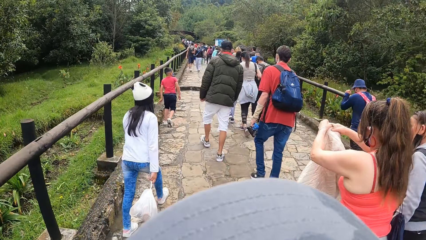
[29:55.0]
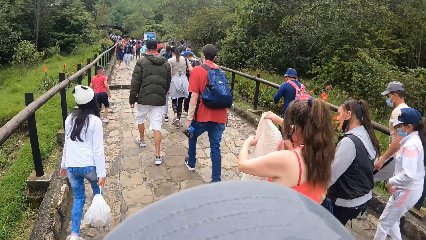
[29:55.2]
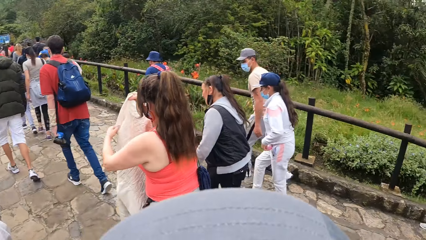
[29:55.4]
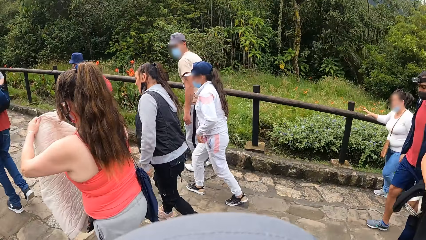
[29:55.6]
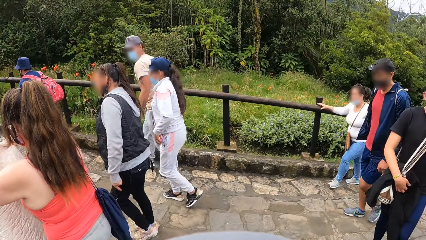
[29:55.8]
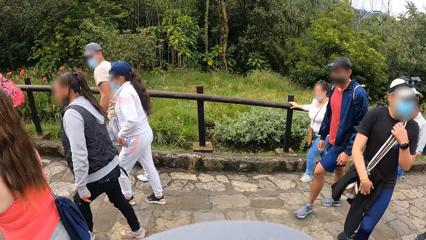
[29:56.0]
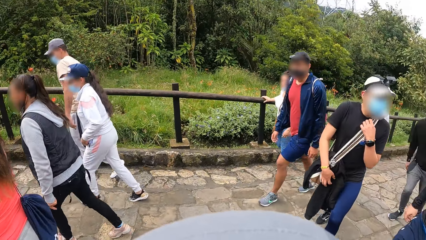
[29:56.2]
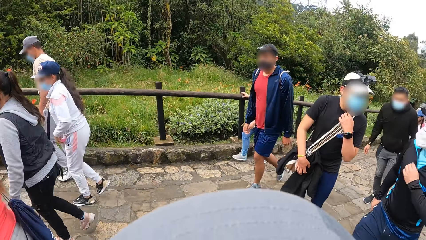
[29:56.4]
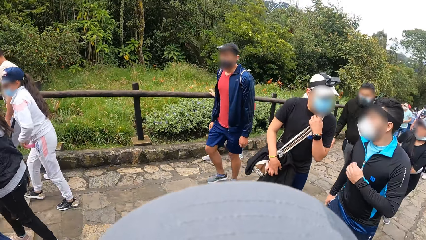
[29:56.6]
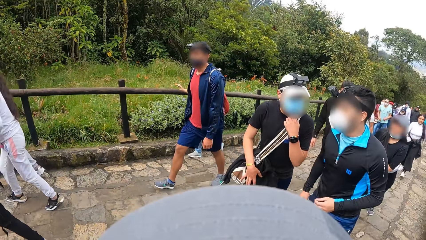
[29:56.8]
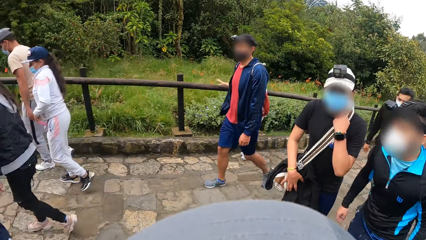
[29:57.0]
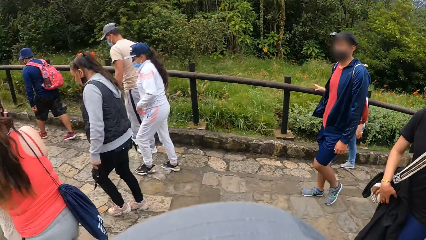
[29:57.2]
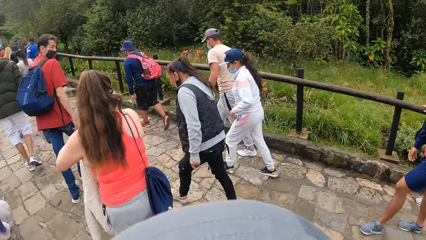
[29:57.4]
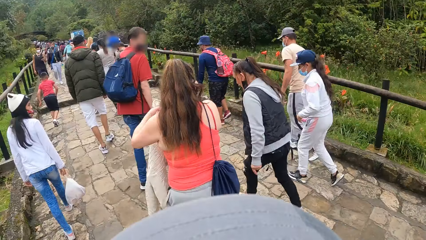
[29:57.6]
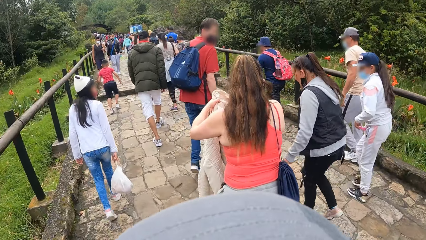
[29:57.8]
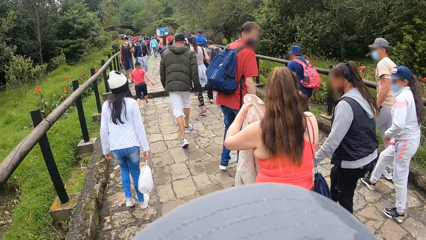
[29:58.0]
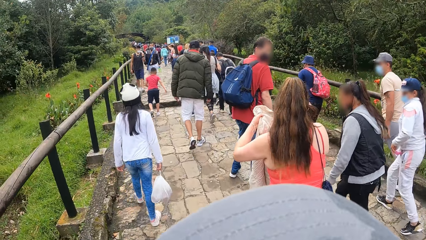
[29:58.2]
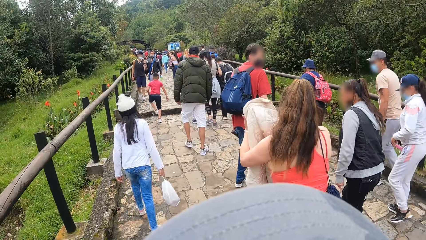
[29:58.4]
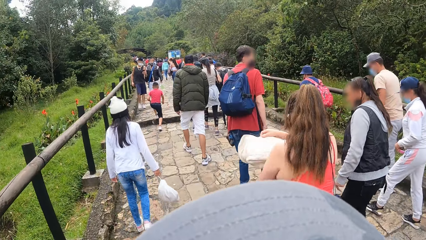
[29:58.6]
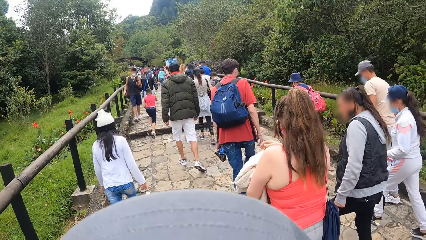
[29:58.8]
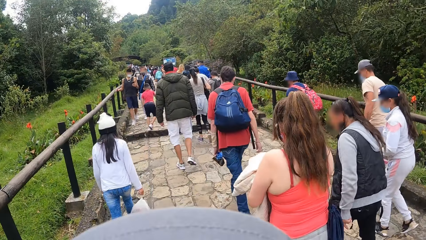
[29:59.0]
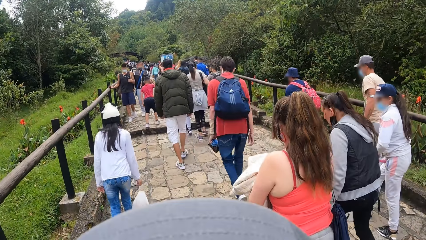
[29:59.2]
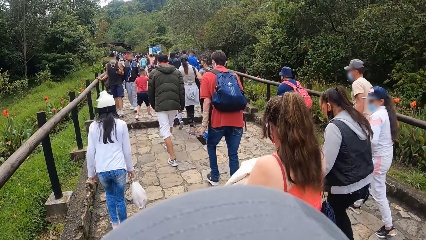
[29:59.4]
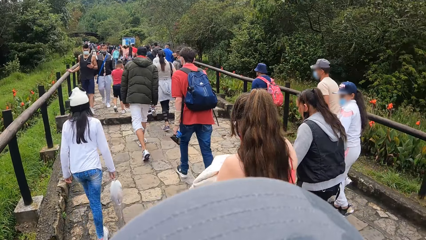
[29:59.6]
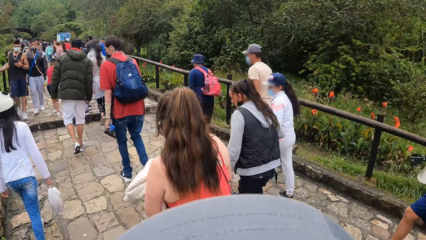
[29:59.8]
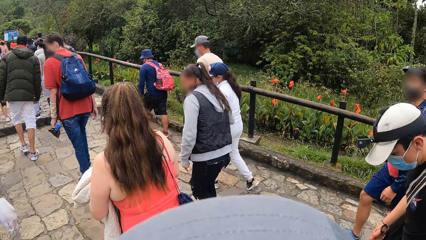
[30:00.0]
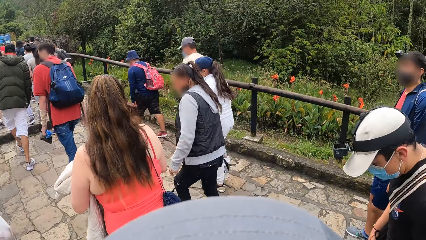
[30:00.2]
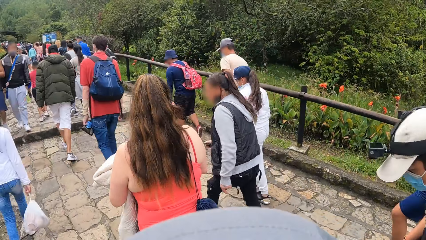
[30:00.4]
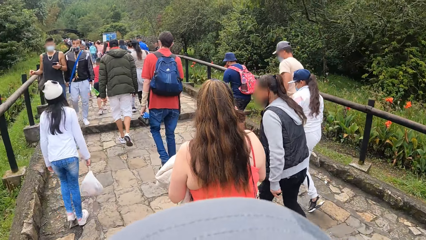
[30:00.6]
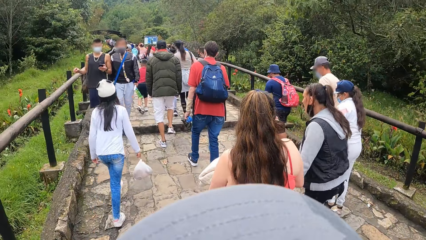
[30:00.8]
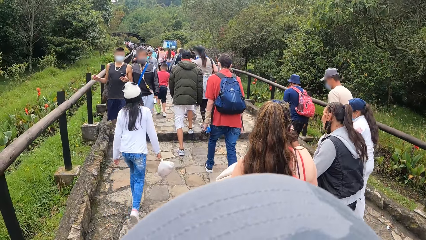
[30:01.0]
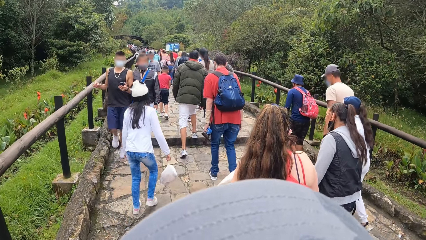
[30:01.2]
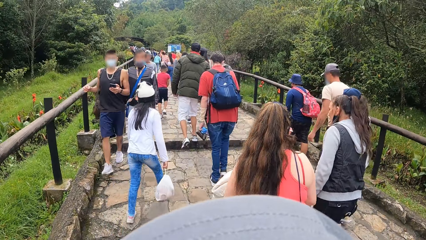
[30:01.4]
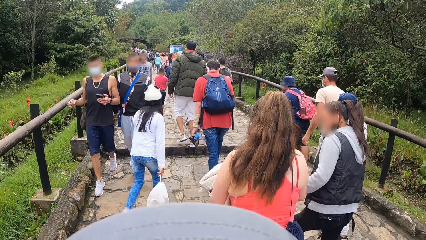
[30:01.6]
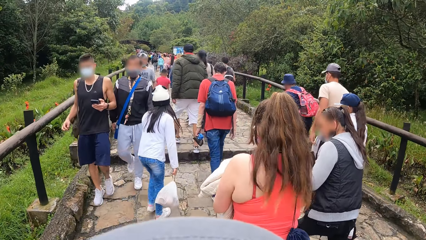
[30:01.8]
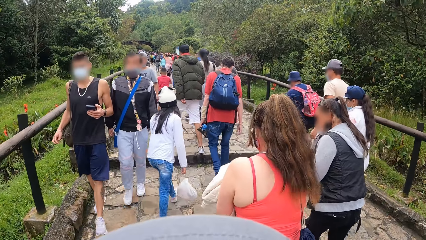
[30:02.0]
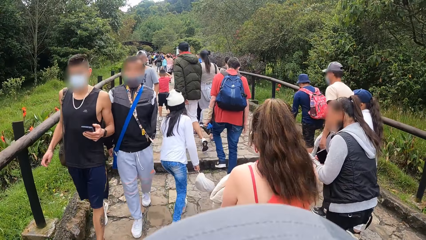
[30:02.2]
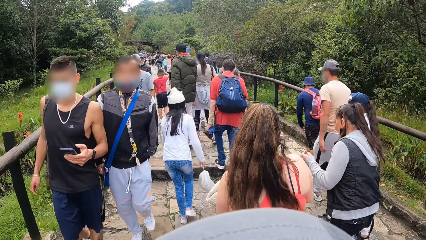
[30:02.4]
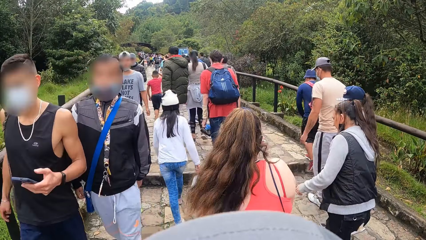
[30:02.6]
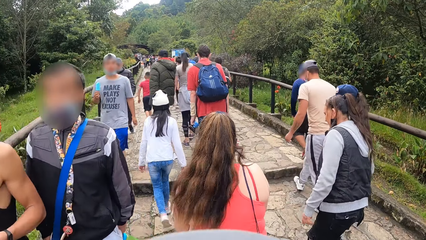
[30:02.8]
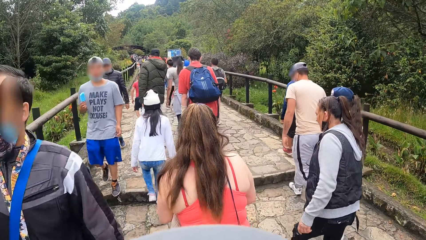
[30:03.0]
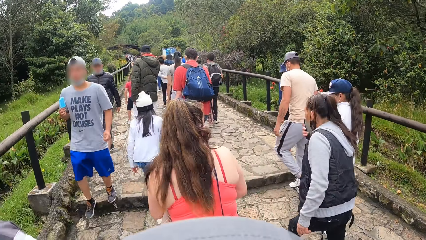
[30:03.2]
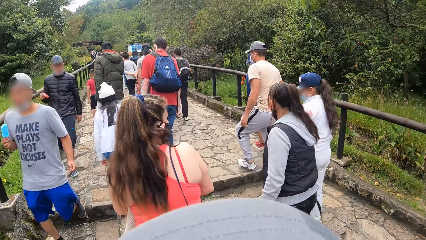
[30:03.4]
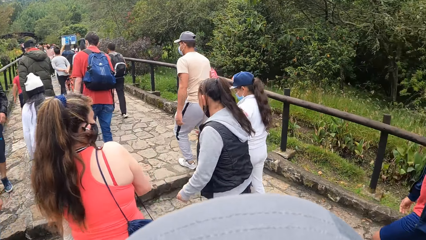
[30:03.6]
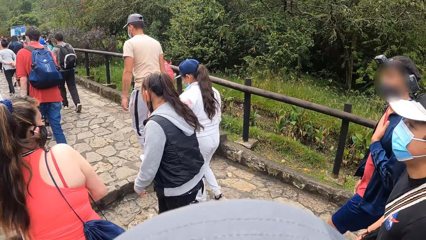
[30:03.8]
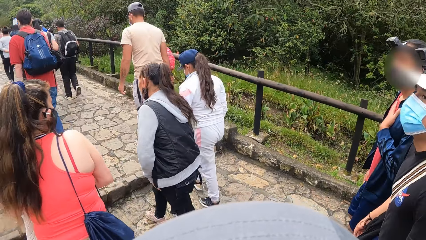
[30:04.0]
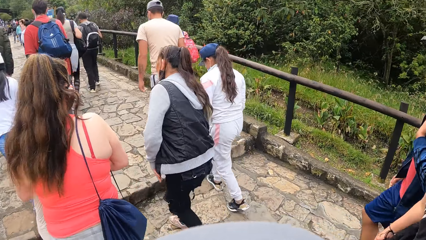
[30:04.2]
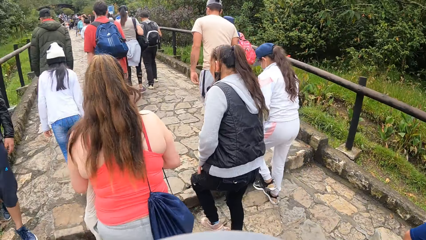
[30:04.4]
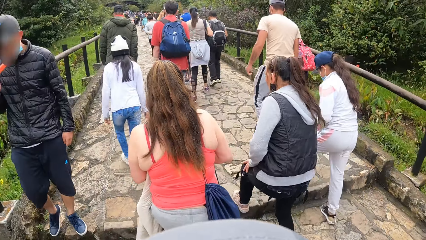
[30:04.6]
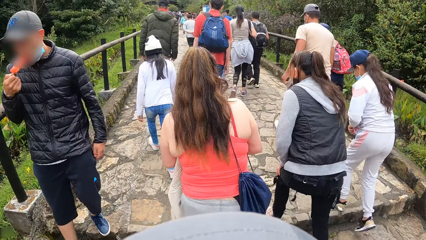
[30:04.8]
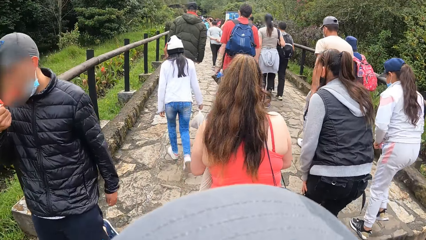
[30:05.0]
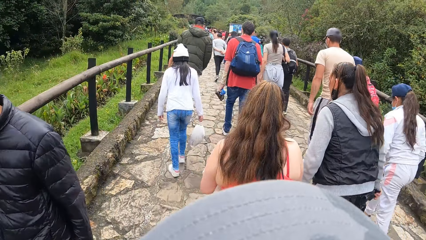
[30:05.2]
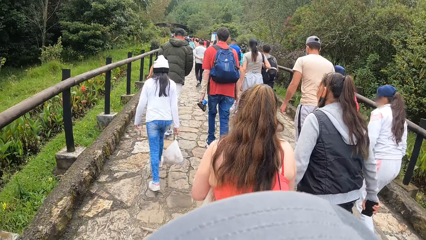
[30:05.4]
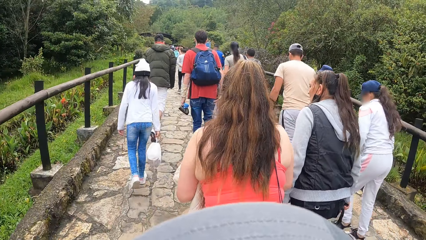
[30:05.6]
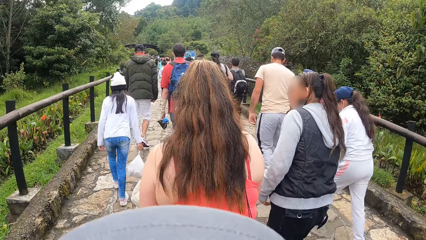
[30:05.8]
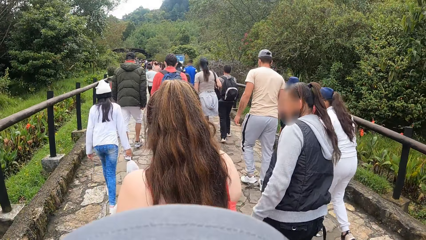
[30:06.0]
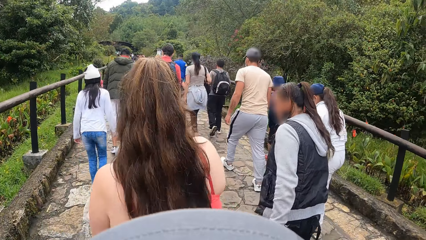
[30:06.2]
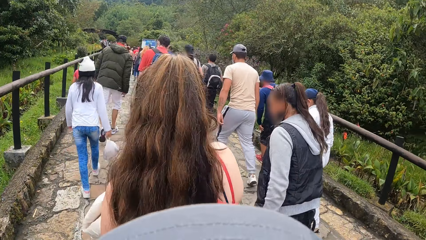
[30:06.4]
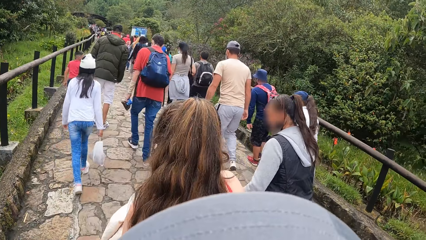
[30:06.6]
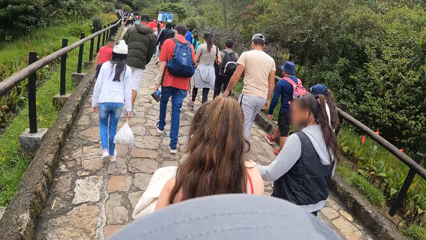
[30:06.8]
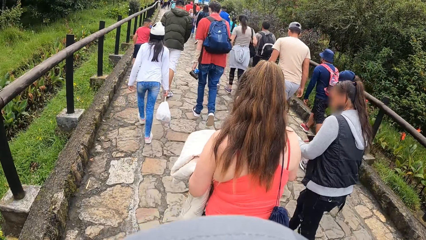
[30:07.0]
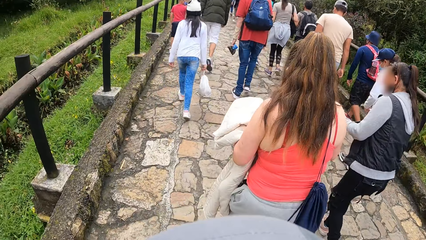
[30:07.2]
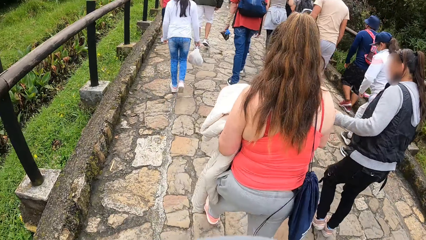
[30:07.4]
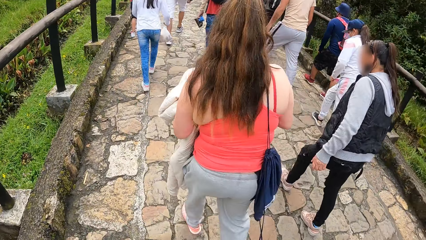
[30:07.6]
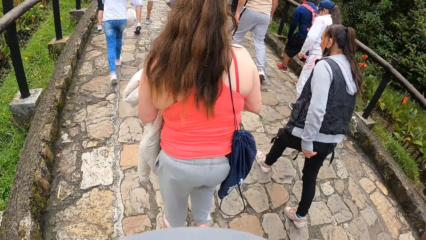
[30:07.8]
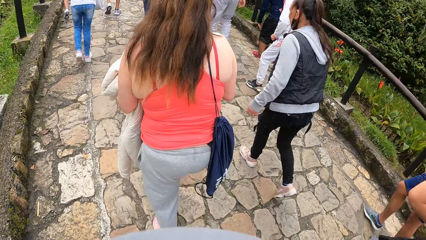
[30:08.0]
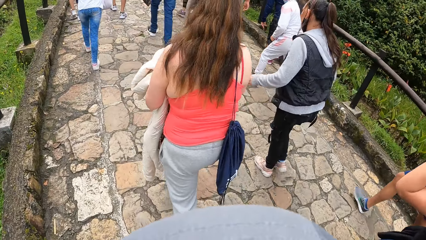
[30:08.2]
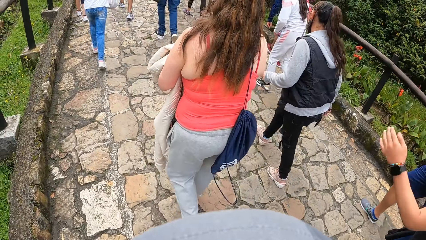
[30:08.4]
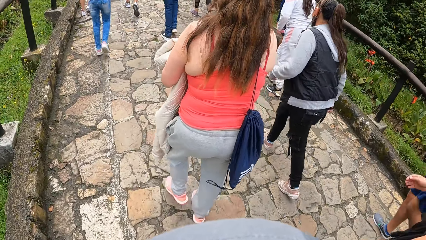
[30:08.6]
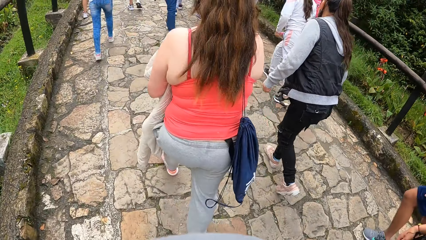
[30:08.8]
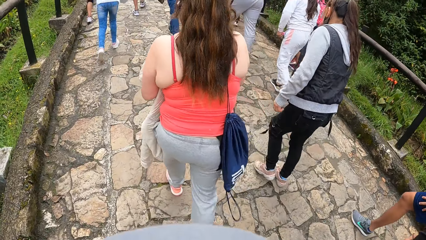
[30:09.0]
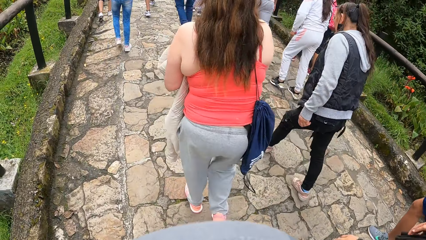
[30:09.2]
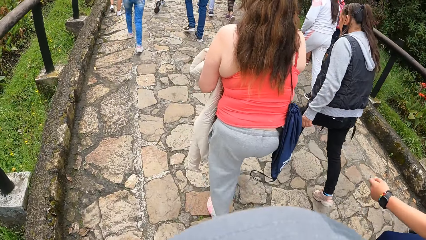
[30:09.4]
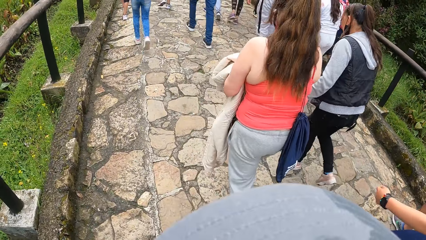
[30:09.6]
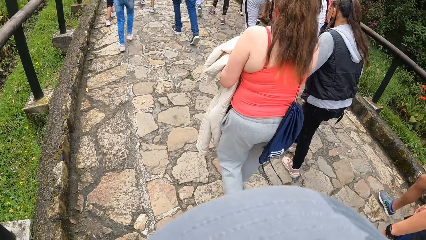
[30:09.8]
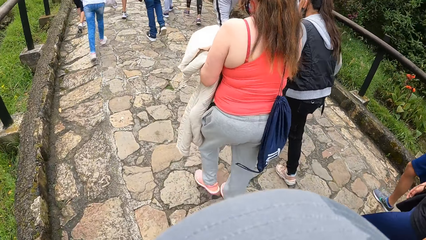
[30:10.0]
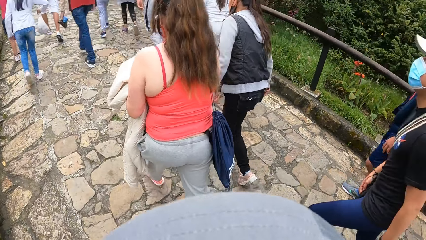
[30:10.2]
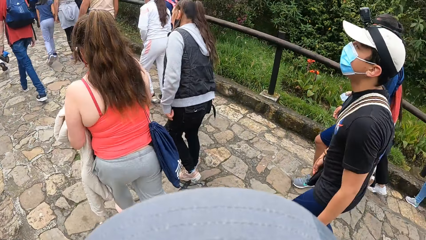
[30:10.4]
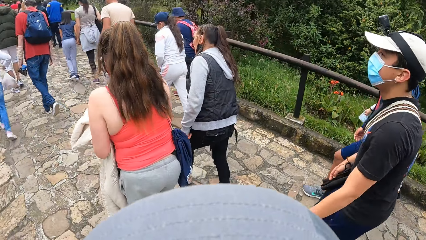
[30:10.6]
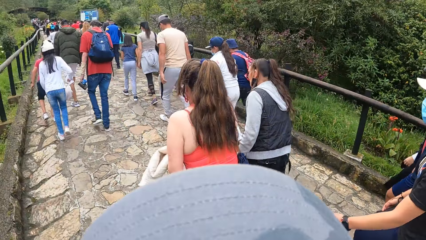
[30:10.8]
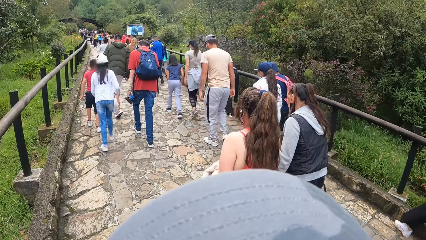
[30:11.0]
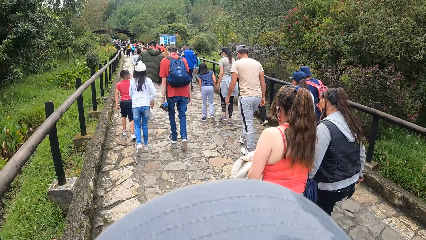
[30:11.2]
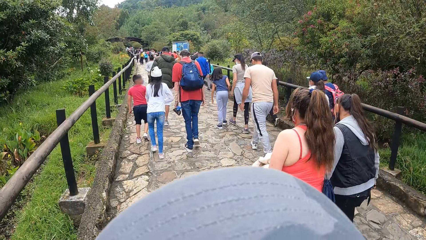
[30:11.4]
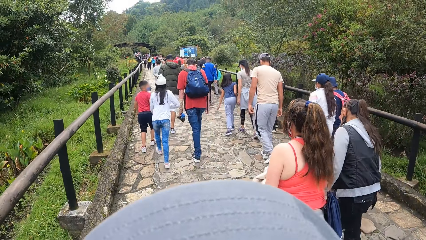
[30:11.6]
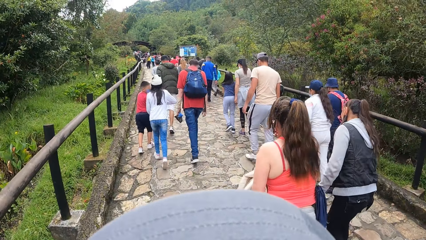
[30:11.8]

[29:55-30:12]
The camera wearer turns around the walkway. They walk along the walkway.
